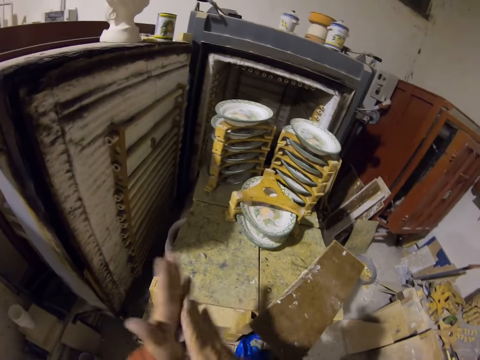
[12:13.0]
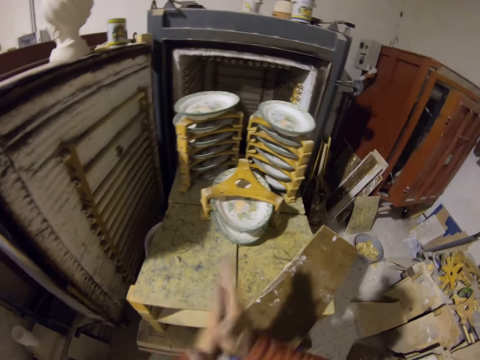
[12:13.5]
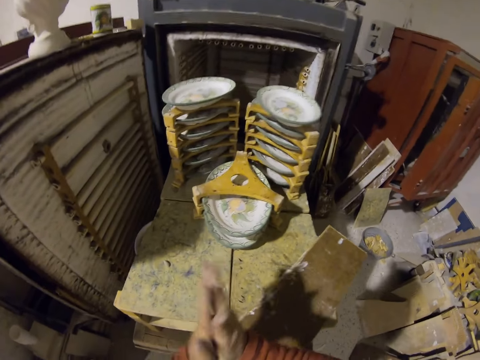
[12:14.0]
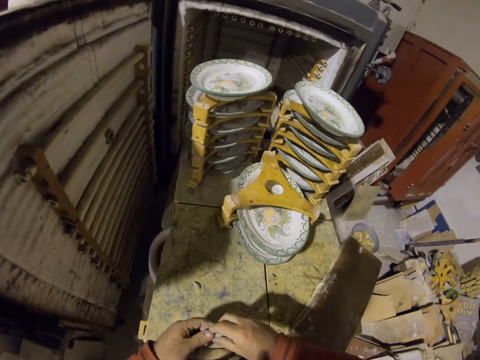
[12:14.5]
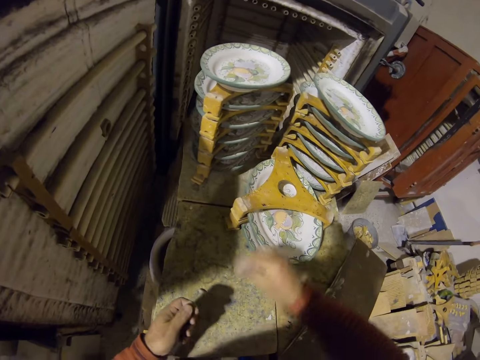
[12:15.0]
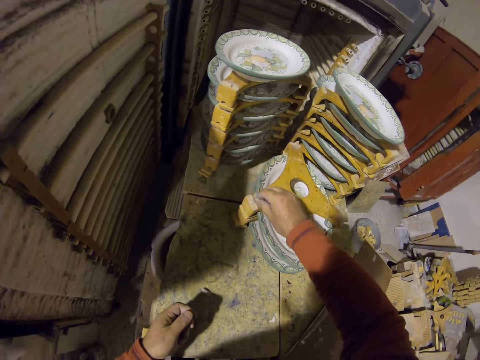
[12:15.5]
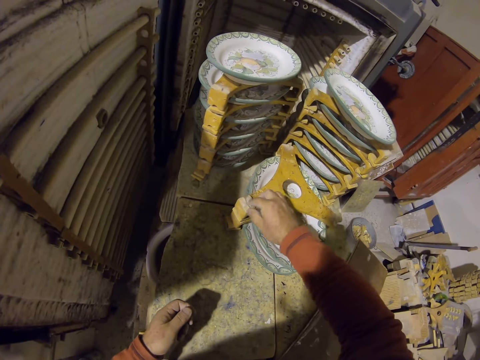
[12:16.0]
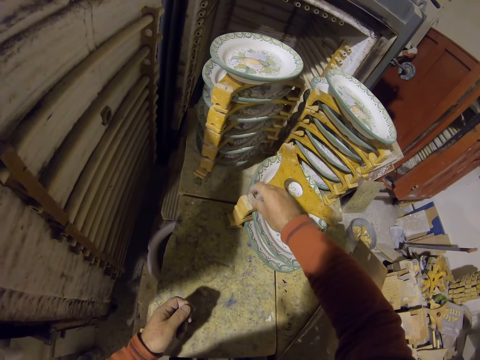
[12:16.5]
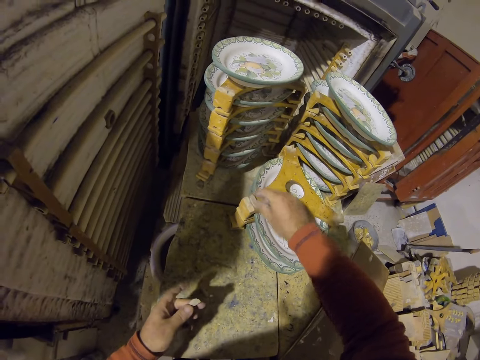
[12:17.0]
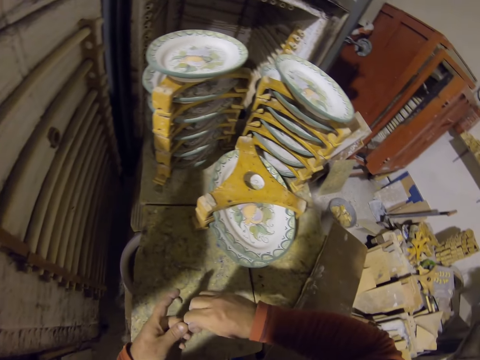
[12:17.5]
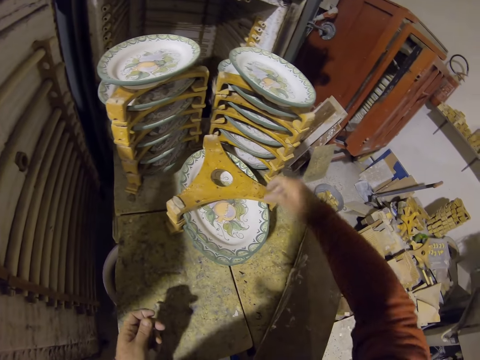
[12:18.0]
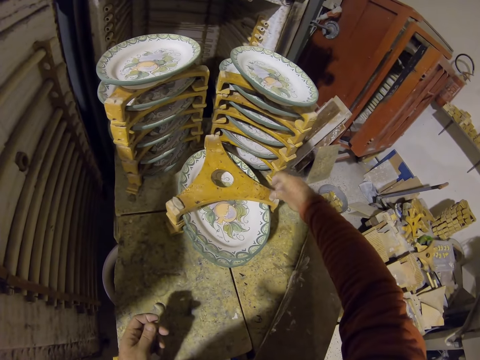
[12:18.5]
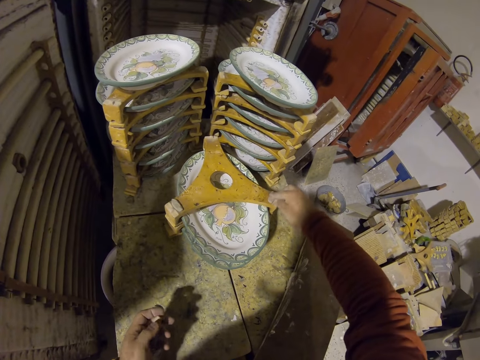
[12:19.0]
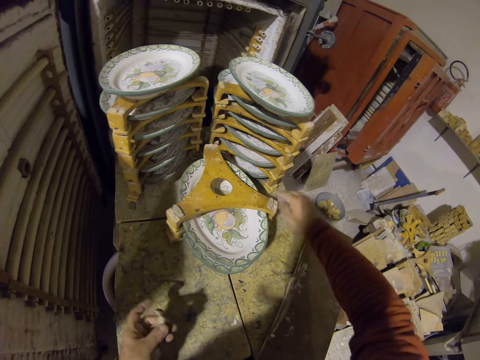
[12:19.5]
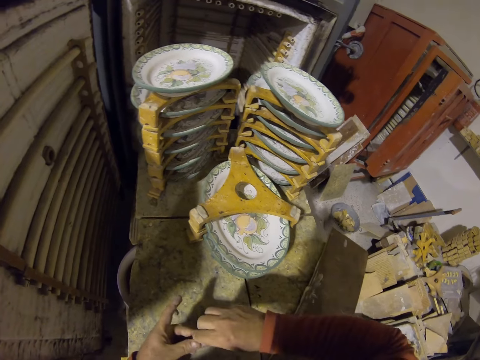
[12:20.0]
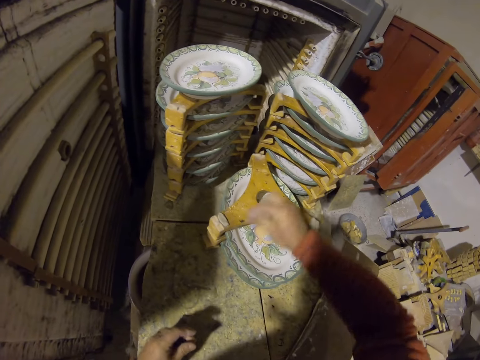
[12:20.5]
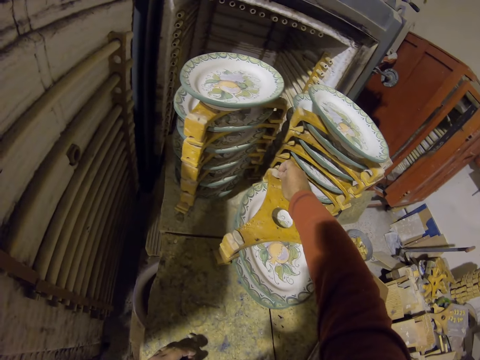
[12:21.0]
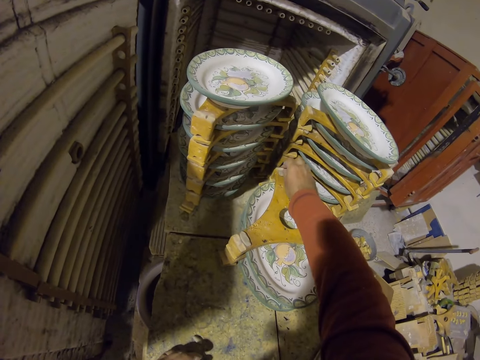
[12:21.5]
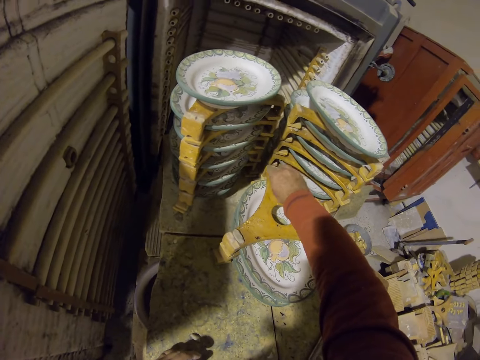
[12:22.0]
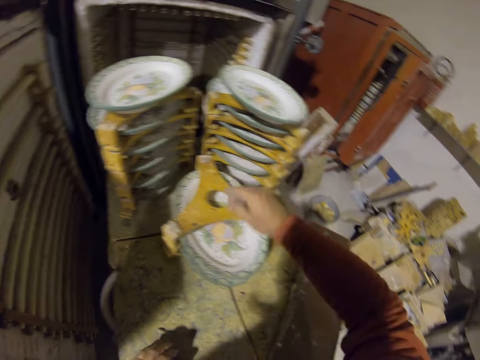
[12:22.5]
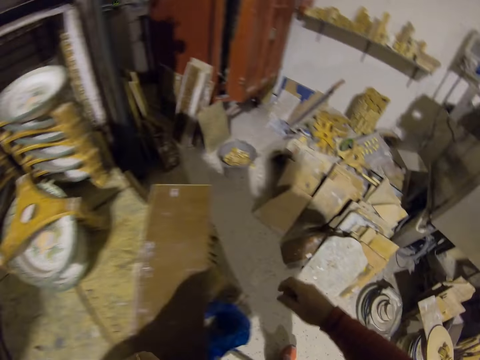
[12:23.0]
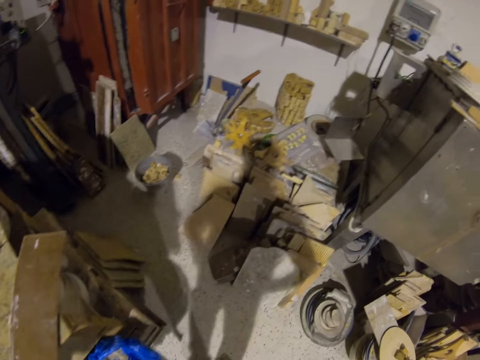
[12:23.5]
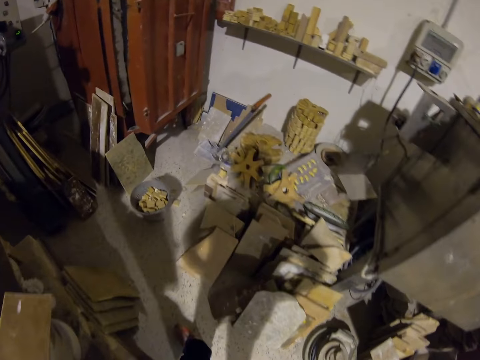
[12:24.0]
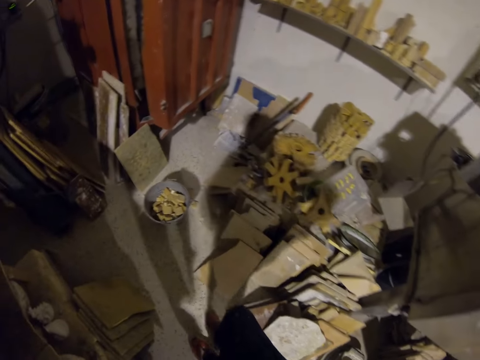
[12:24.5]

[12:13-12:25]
The camera wearer rolls the clay on the hand. They stick the gum on the wood or shelf.

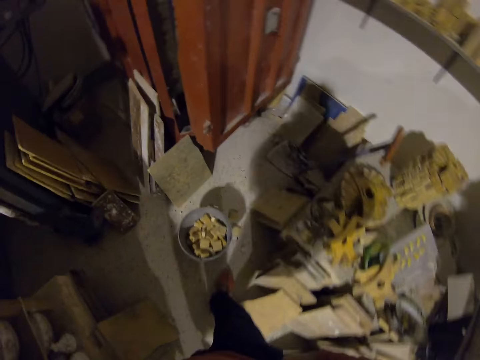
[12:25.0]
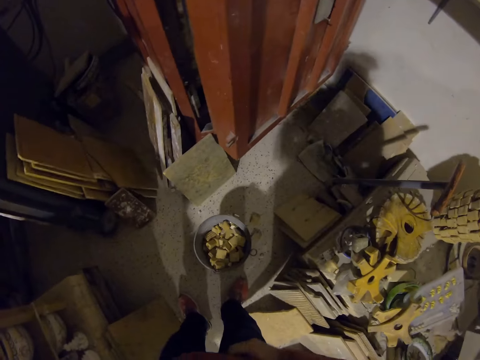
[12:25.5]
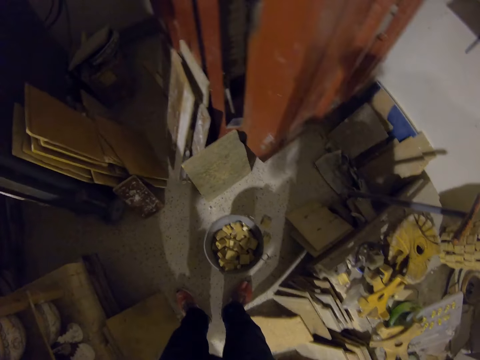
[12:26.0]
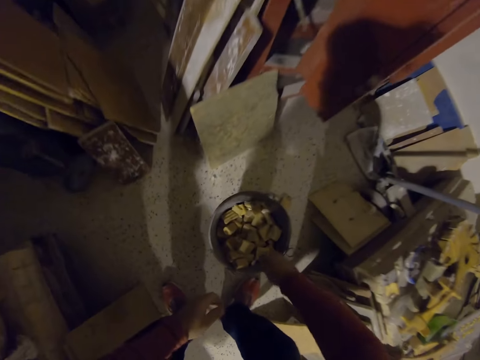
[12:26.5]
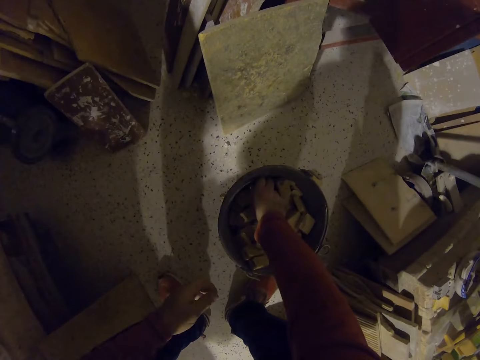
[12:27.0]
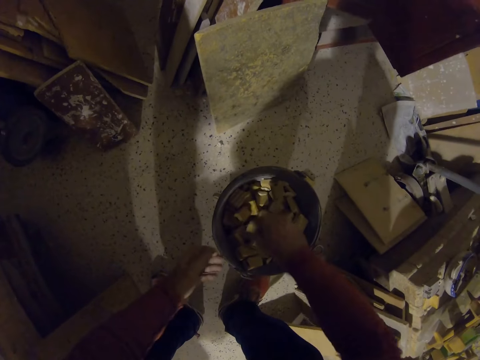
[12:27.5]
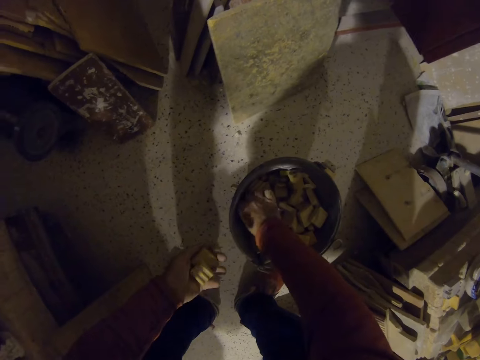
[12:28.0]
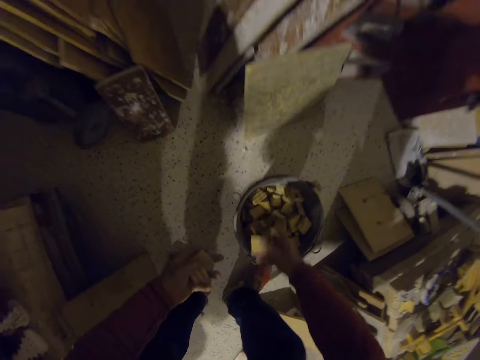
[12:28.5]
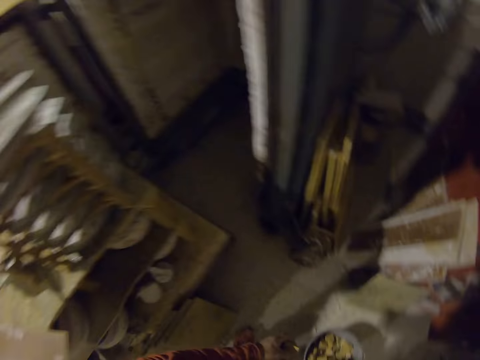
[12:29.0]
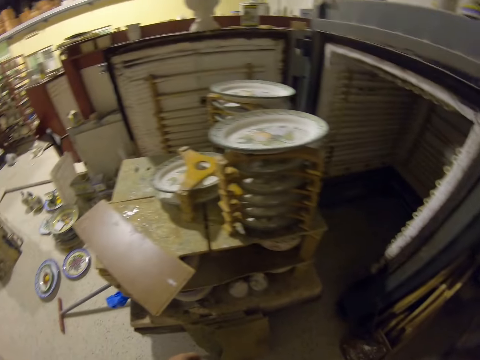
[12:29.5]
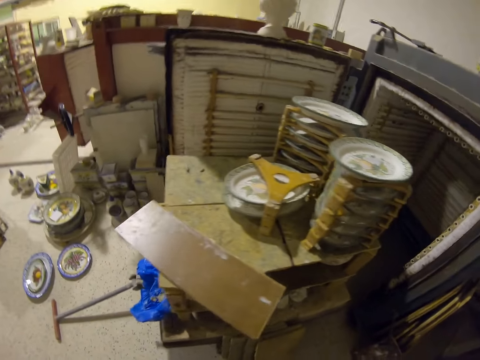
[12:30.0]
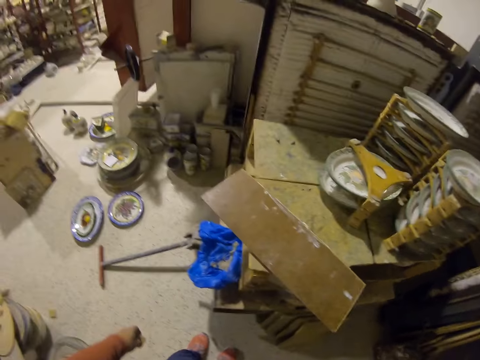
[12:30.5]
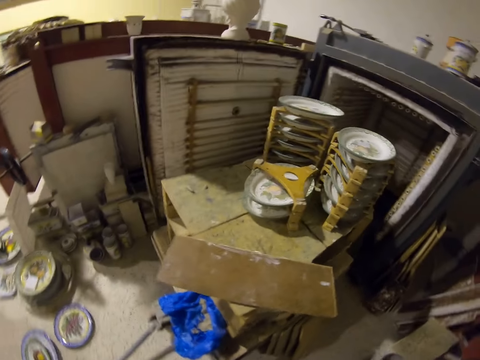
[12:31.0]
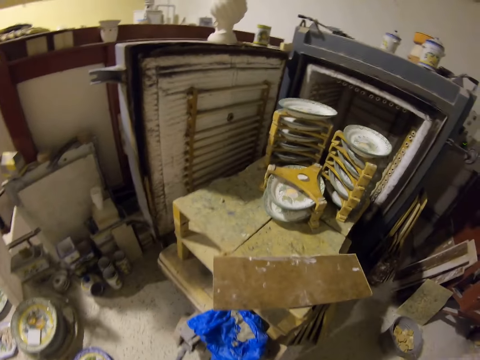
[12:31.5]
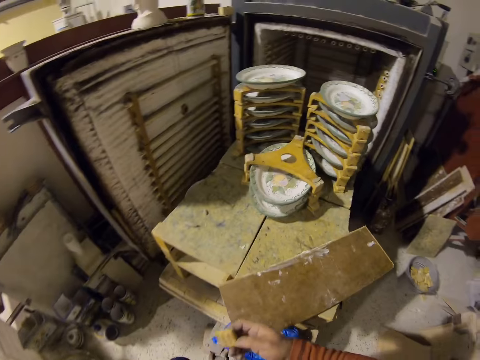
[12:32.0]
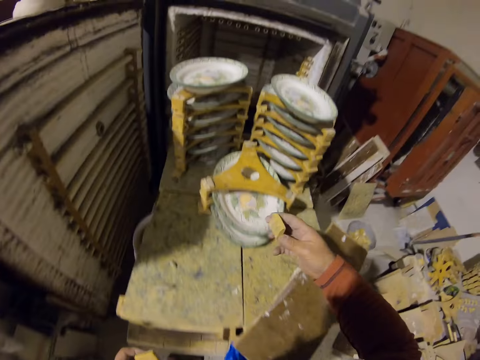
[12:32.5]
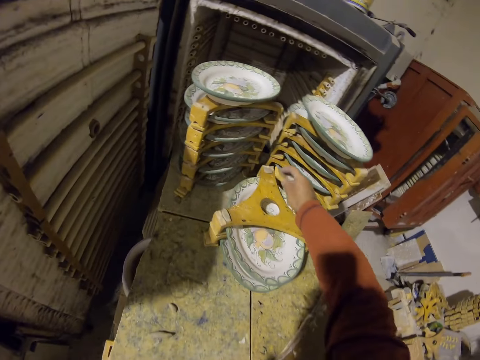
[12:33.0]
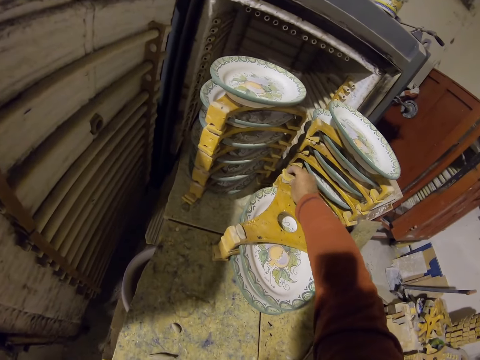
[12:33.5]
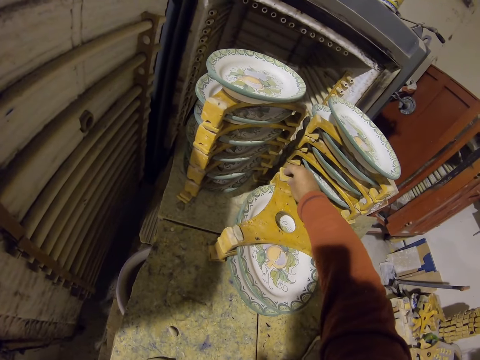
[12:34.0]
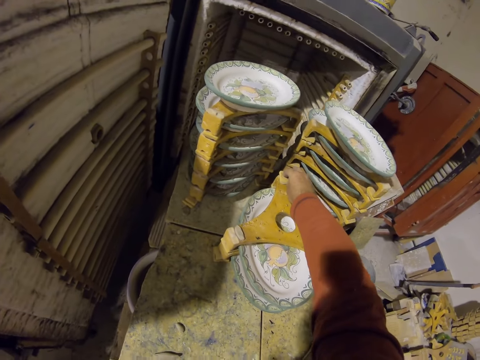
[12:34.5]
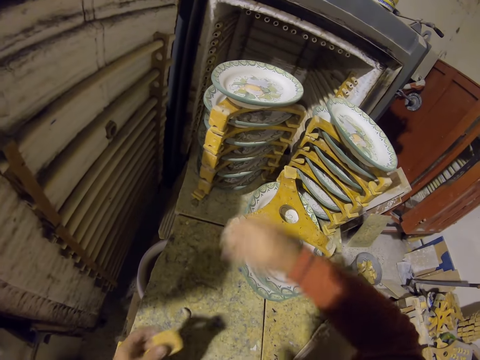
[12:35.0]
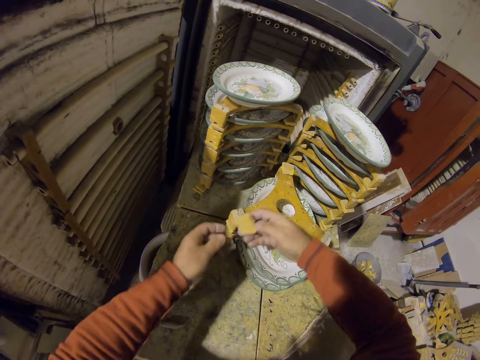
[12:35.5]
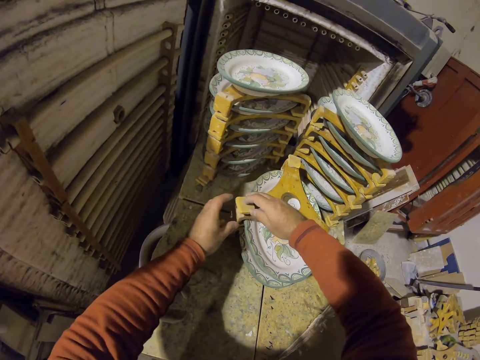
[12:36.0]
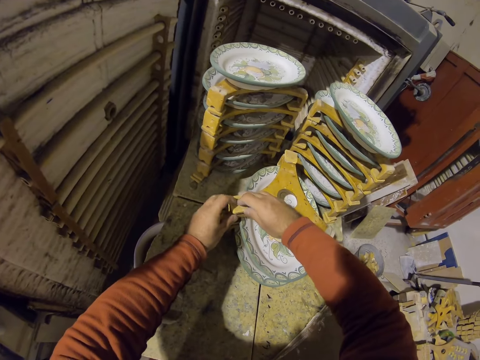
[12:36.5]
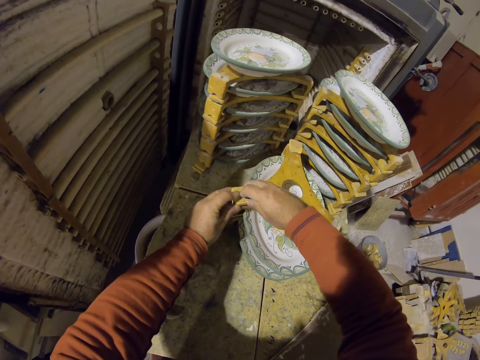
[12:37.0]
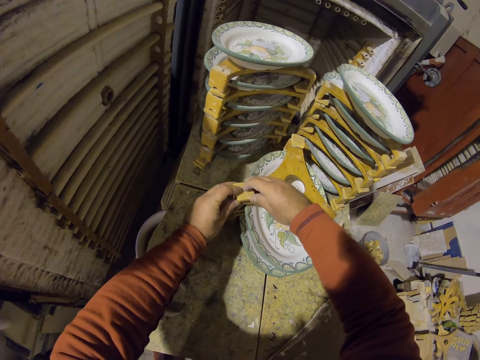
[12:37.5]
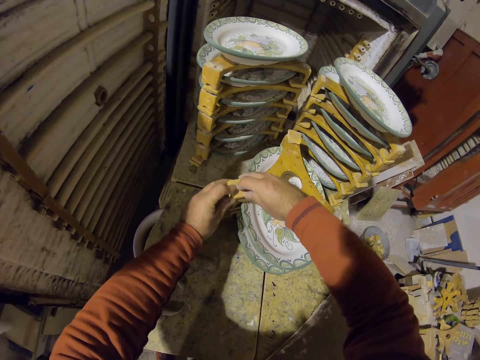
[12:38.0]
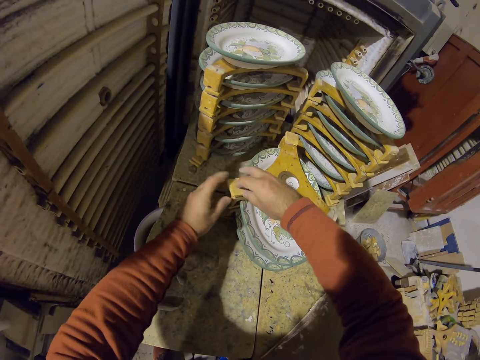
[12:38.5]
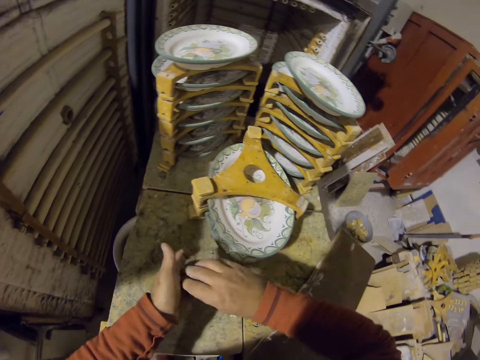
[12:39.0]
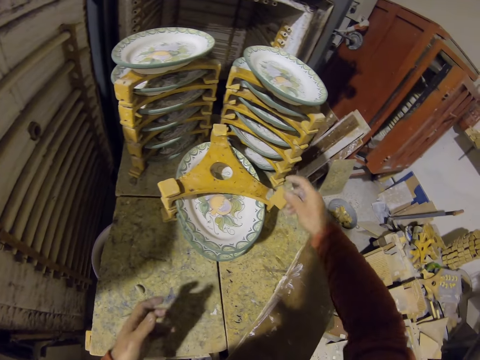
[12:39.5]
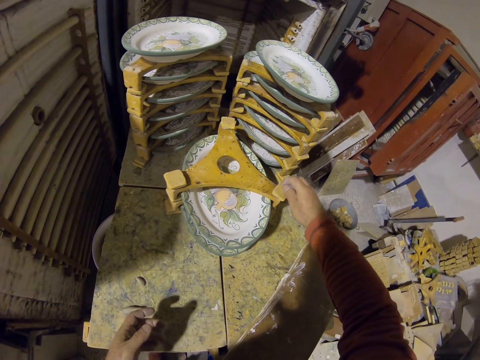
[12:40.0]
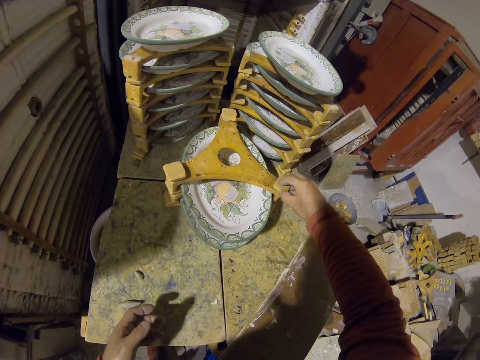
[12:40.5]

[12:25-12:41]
The camera wearer picks wood pieces. They place the wood pieces on the wood stamp.
